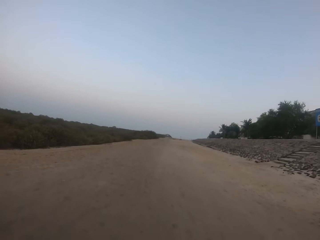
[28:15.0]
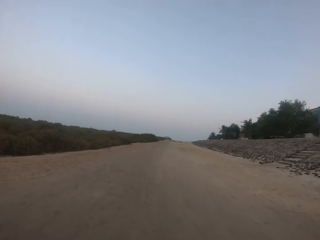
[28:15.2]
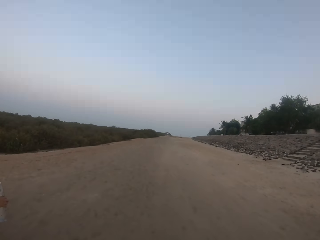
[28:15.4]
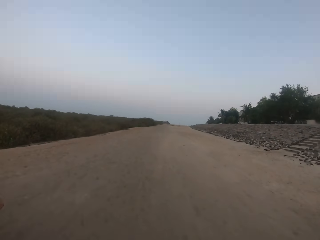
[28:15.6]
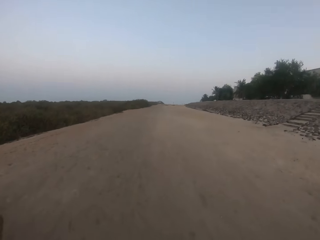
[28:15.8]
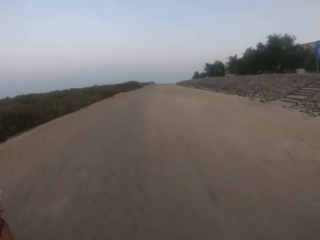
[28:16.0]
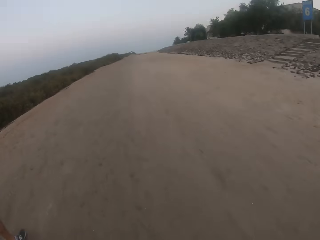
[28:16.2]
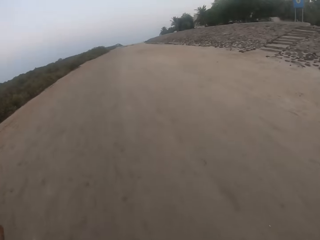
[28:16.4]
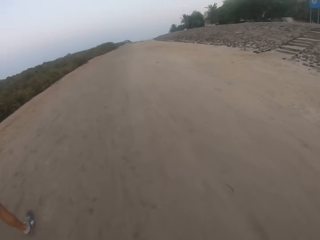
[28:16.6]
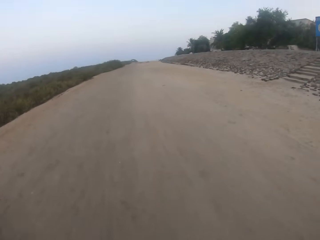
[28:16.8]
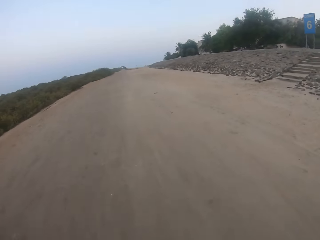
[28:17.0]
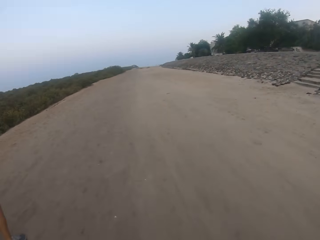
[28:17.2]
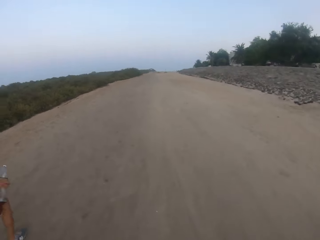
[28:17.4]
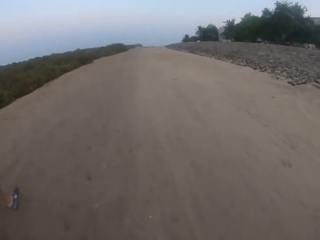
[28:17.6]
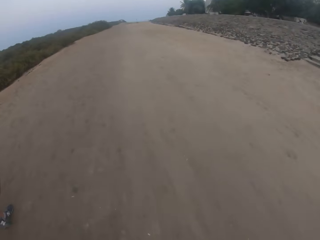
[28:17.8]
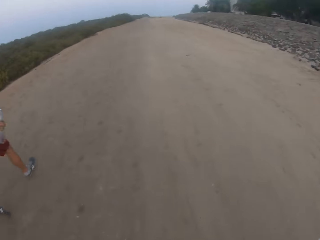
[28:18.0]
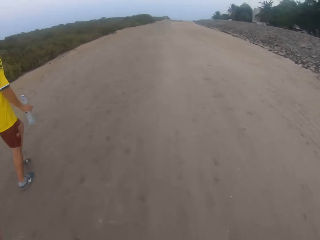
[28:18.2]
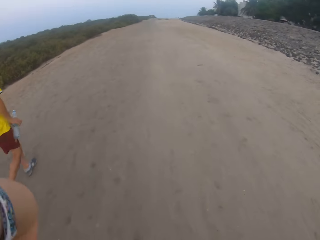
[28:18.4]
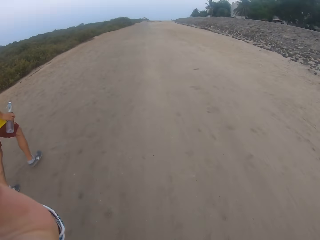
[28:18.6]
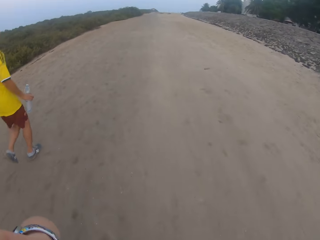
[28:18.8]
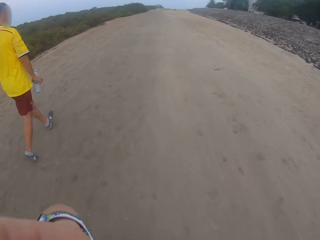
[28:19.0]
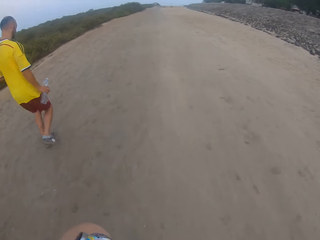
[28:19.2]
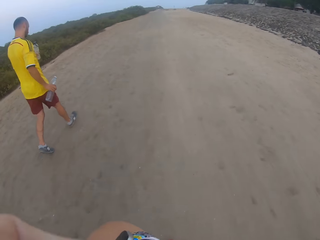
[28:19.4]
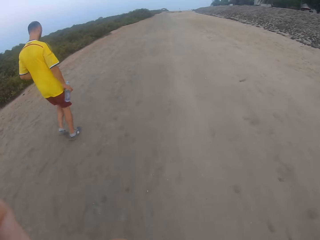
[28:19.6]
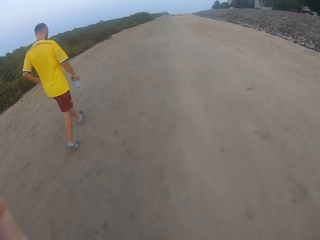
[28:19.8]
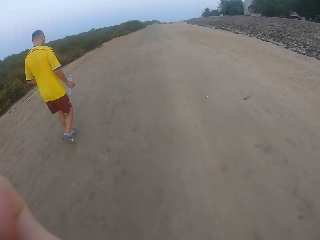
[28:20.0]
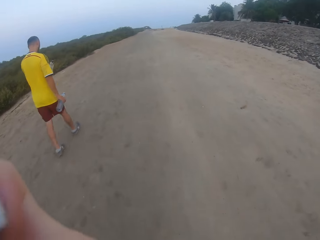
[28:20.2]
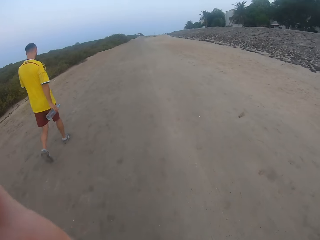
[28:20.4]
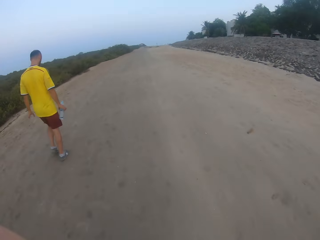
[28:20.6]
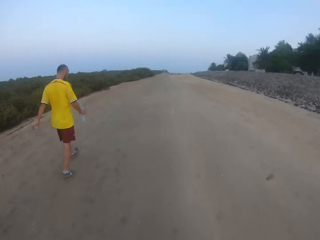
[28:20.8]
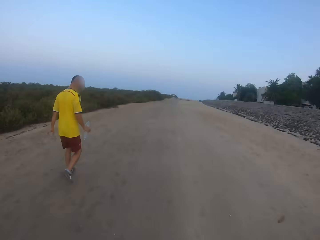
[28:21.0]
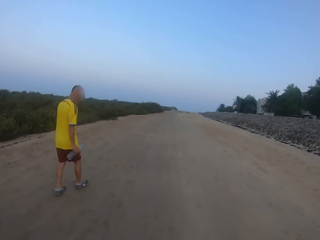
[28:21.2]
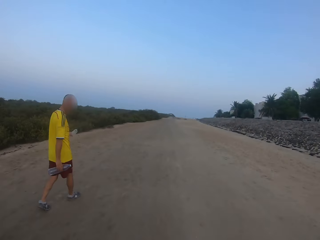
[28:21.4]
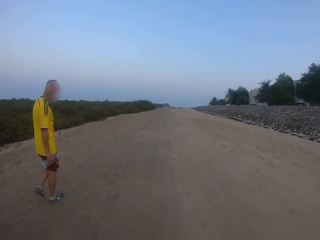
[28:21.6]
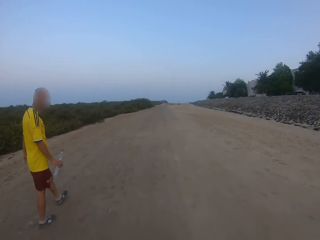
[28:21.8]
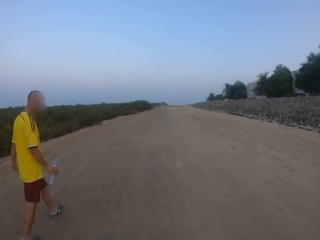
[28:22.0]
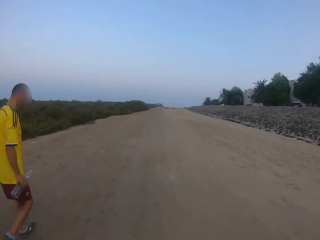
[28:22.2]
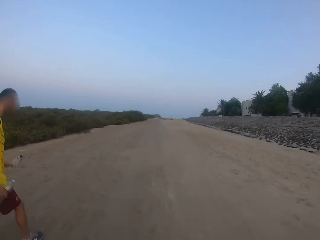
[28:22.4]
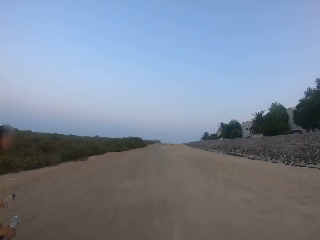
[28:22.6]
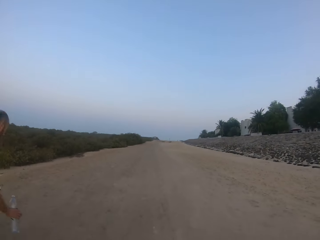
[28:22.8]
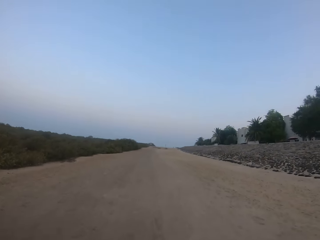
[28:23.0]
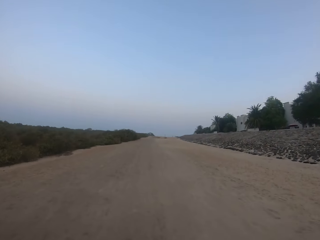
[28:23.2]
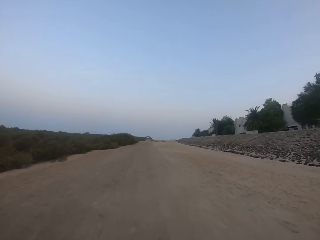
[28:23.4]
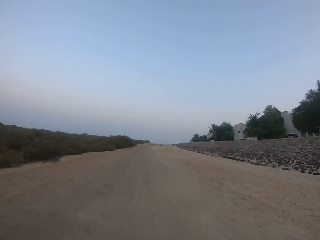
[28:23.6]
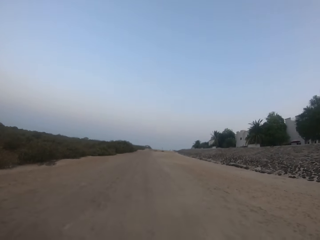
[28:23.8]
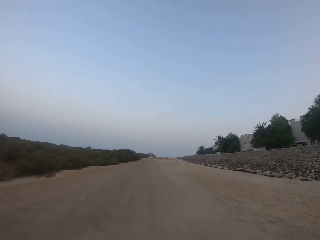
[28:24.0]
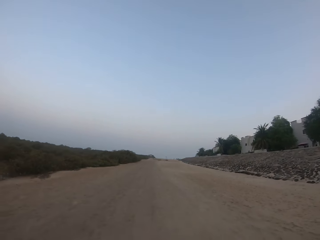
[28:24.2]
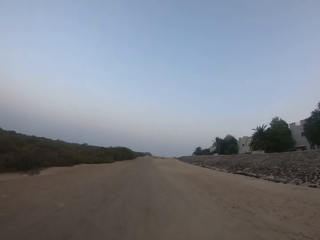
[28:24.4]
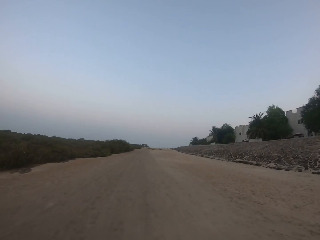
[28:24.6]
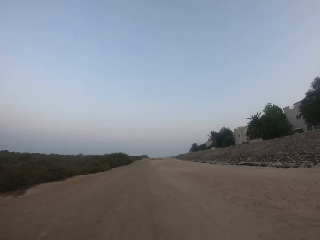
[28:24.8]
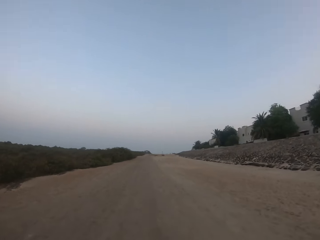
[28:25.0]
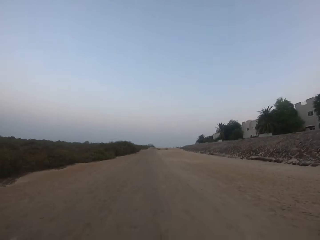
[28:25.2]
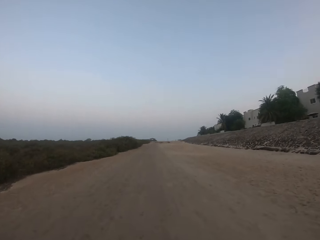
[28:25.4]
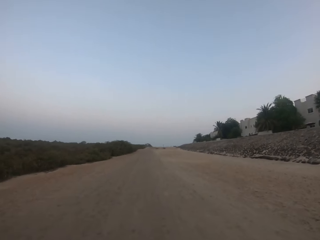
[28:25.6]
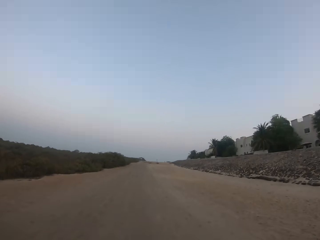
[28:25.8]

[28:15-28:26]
A man runs on a murram road. The camera wearer touches their face. The man walks around and turns around. The camera wearer runs on the murram road.

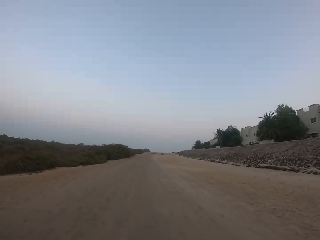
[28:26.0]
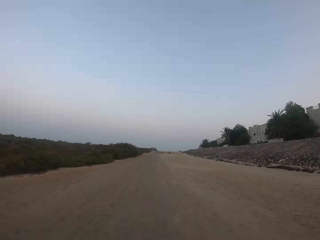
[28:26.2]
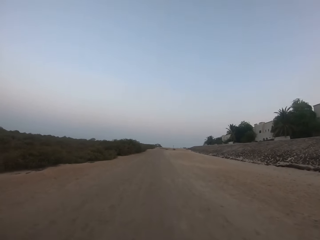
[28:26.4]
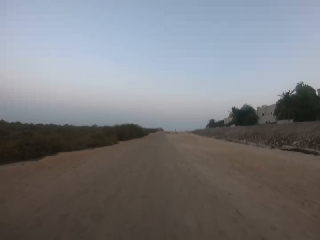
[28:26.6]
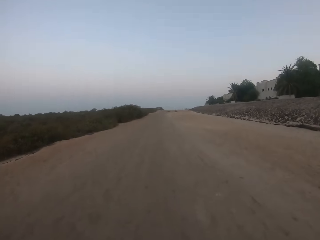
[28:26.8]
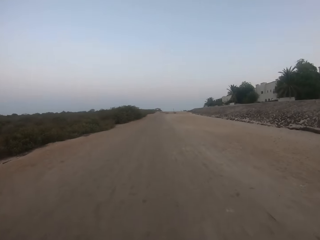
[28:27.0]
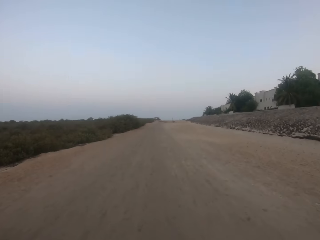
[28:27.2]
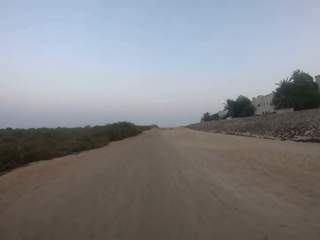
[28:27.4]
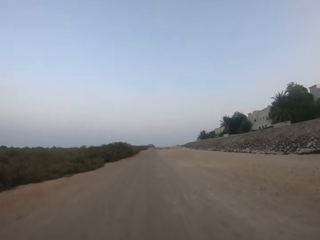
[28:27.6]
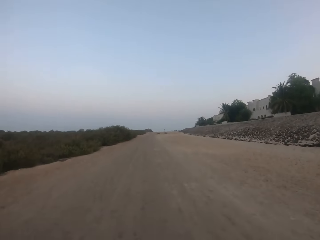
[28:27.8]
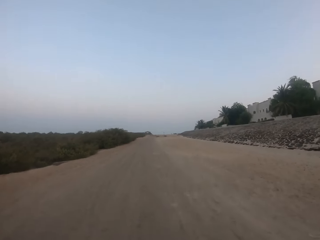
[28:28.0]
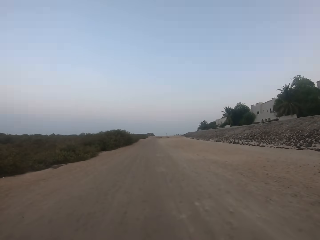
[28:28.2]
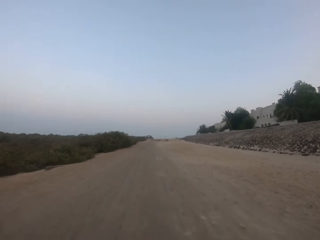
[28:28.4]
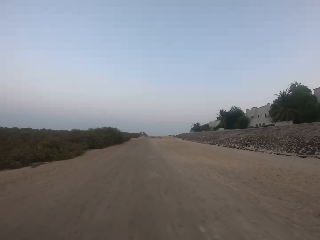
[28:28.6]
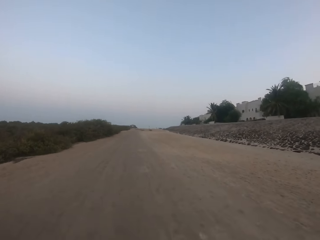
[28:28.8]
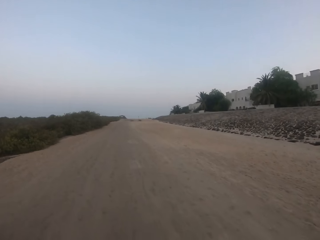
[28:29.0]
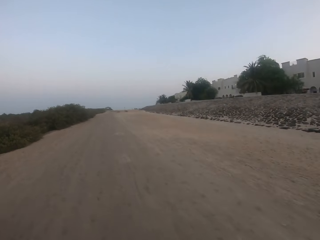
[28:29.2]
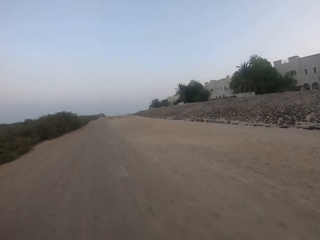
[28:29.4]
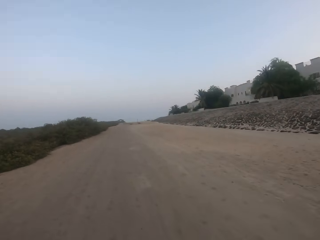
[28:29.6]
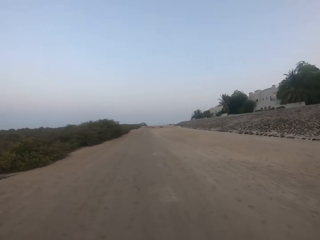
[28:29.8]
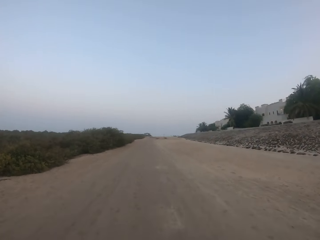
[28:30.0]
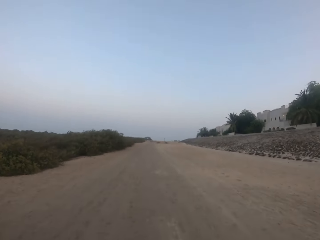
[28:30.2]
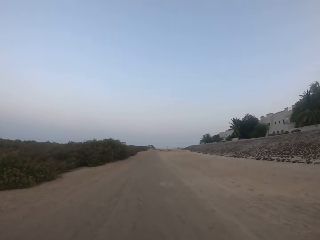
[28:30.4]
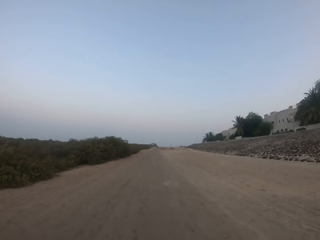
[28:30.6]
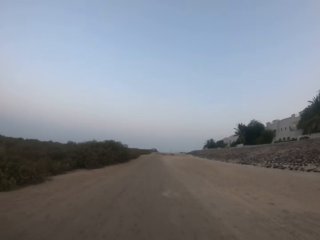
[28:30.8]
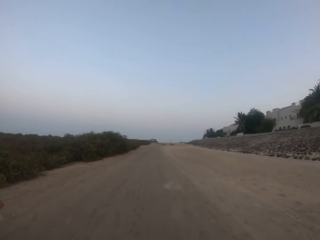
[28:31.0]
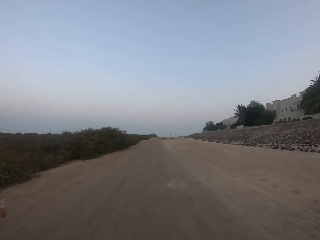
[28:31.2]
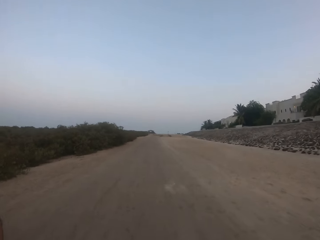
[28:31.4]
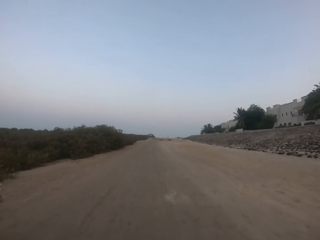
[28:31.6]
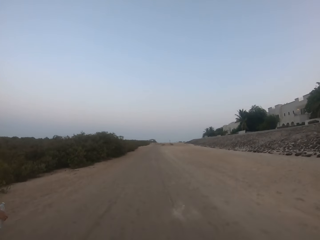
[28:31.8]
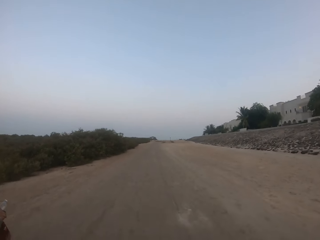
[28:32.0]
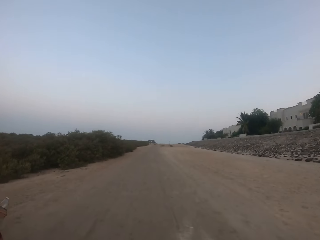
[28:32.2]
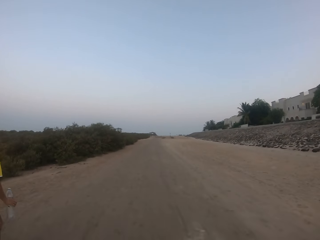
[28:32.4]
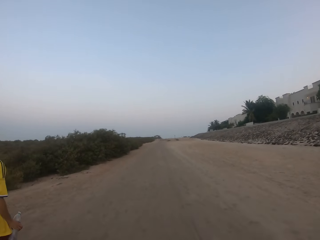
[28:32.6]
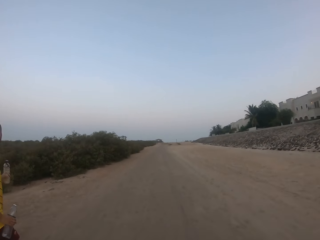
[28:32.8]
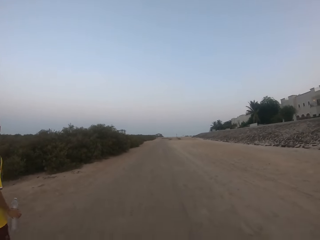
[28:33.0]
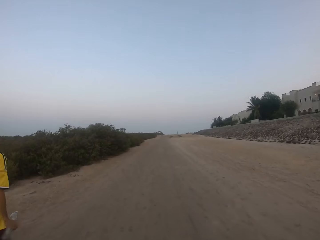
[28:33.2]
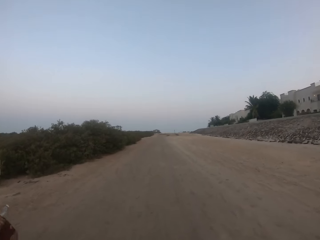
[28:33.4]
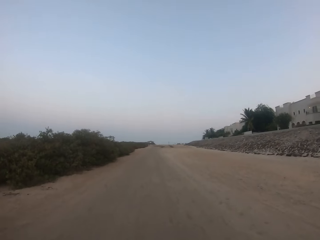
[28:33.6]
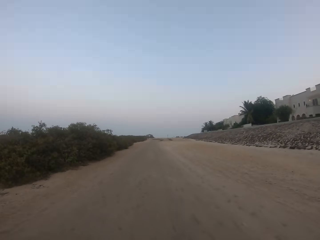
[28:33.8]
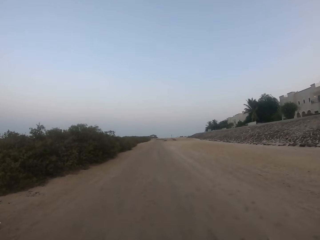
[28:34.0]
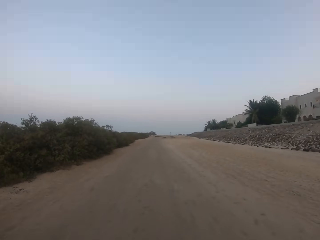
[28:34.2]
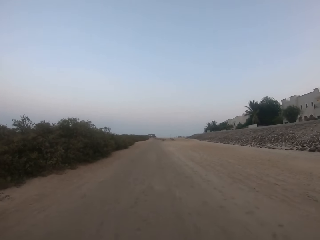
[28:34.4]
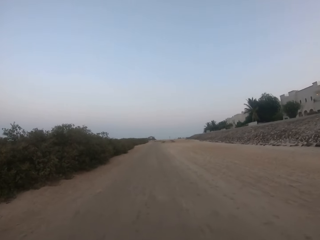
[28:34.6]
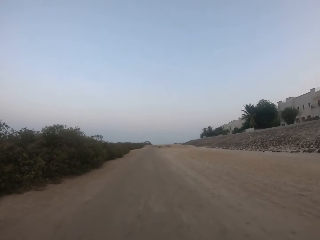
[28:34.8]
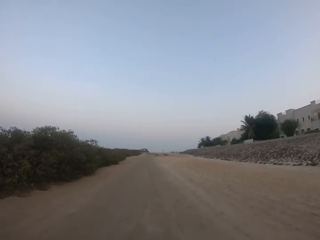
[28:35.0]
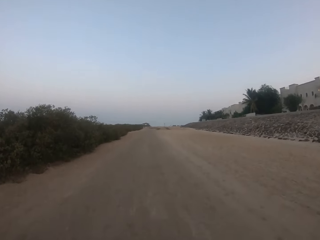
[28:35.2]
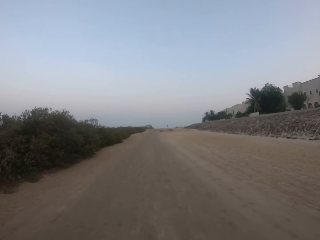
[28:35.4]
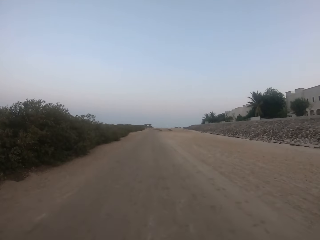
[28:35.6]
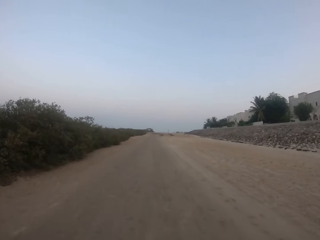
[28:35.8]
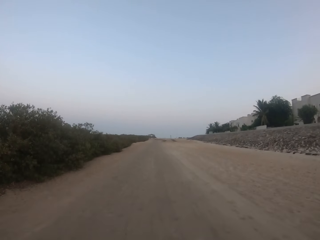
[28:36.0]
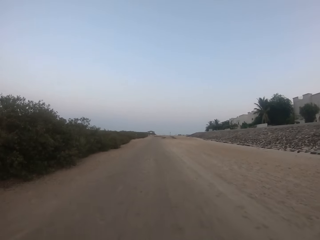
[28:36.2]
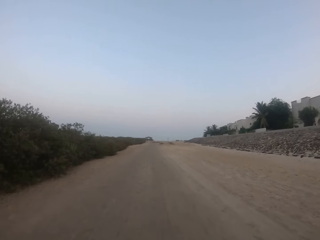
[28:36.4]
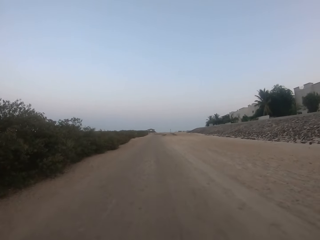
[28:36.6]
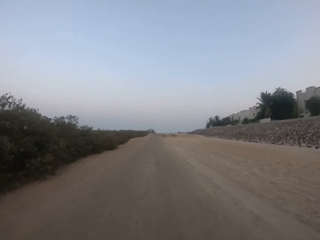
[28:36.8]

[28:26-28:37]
A man runs on a murram road.
